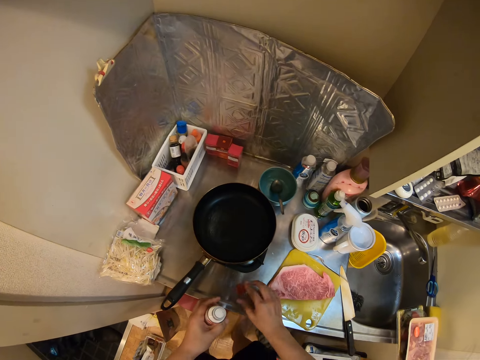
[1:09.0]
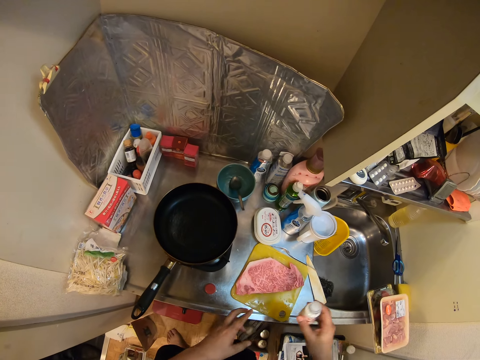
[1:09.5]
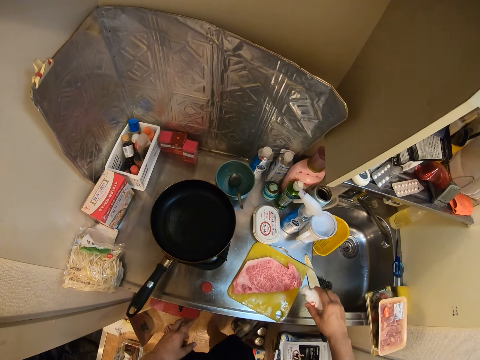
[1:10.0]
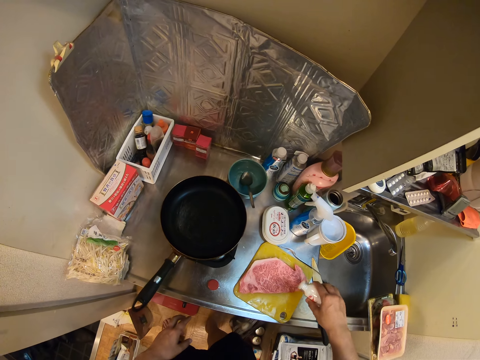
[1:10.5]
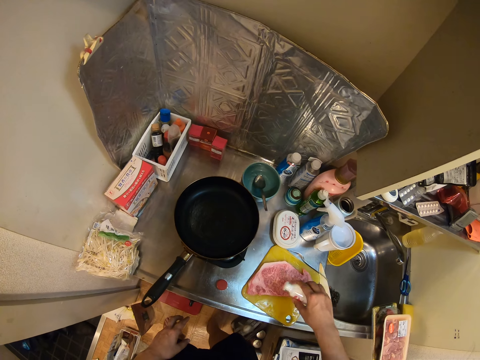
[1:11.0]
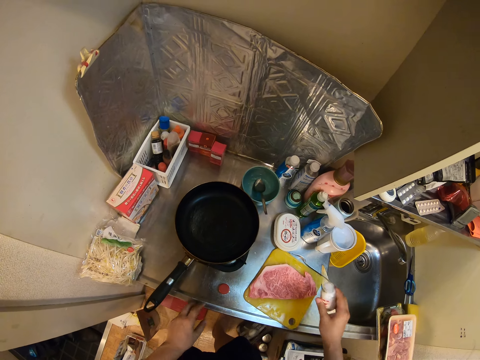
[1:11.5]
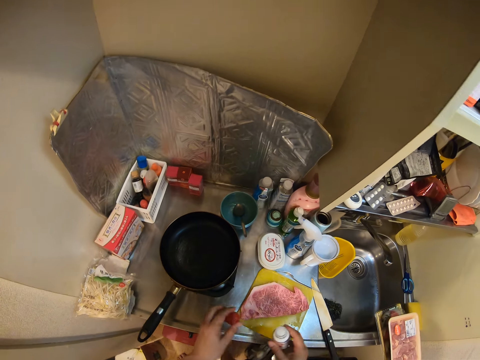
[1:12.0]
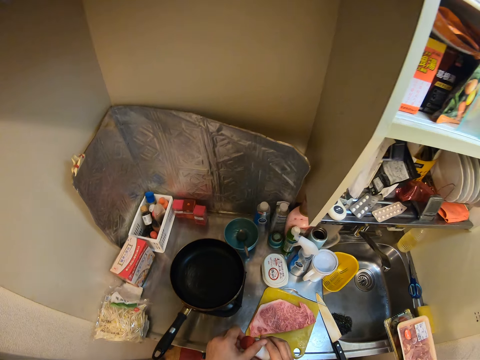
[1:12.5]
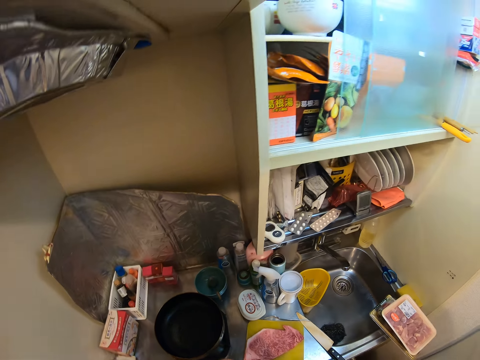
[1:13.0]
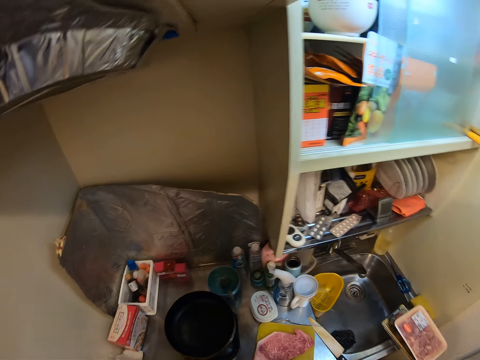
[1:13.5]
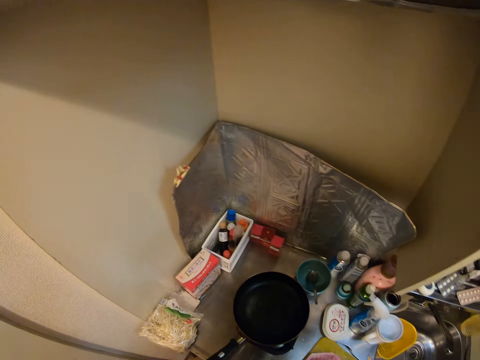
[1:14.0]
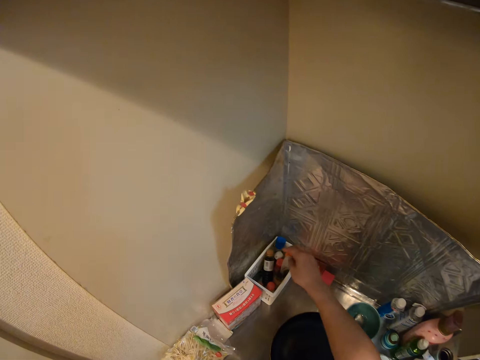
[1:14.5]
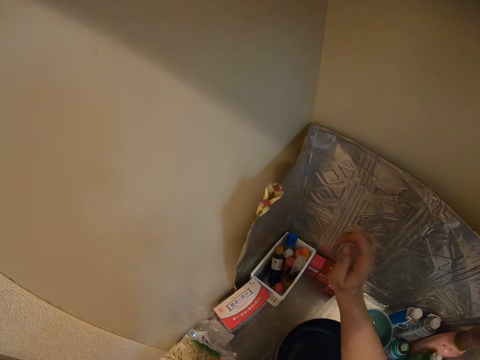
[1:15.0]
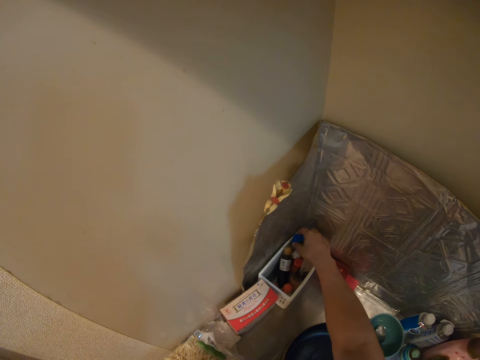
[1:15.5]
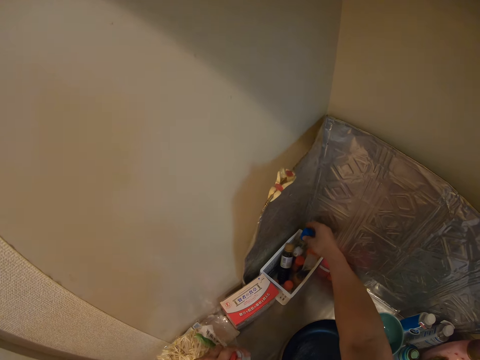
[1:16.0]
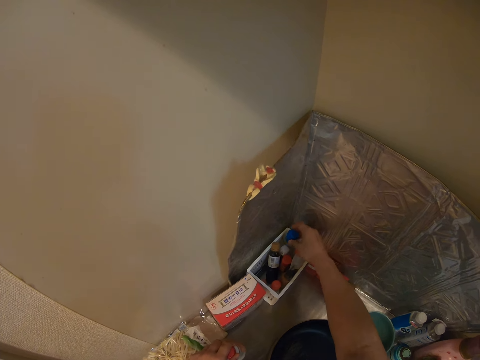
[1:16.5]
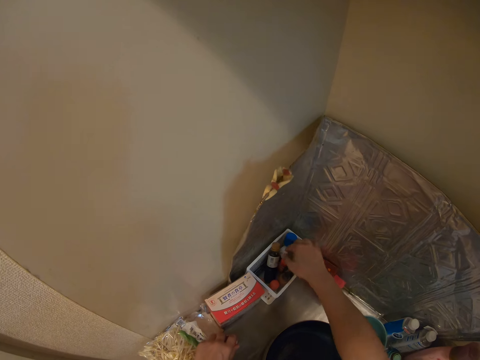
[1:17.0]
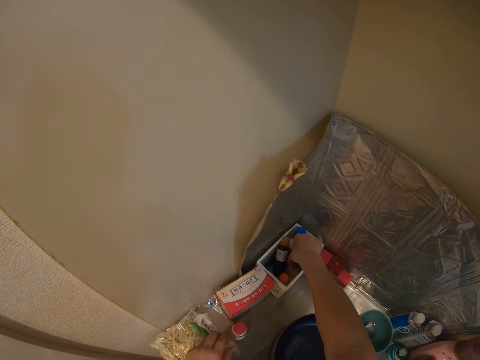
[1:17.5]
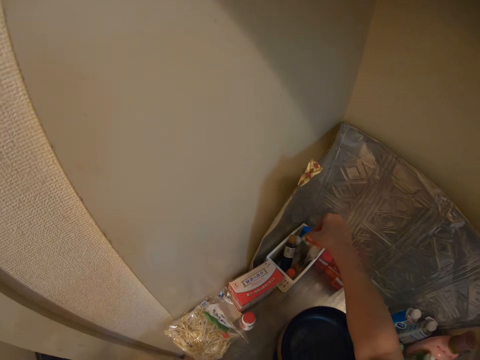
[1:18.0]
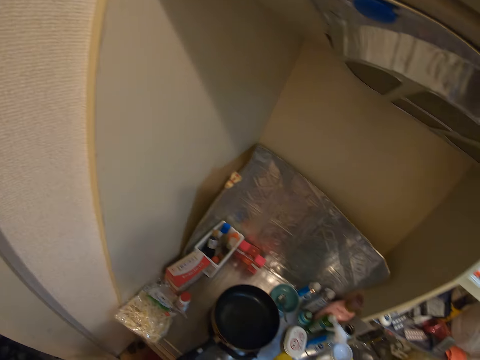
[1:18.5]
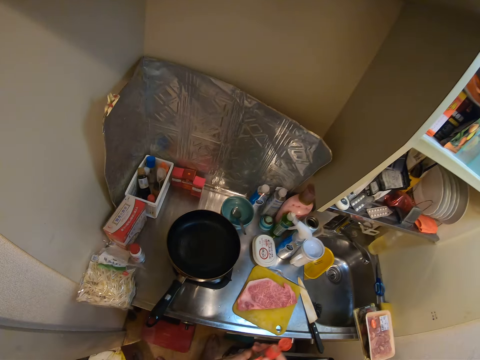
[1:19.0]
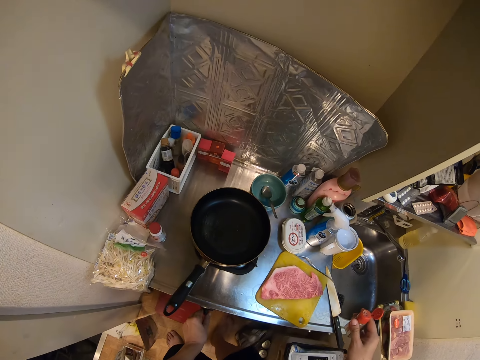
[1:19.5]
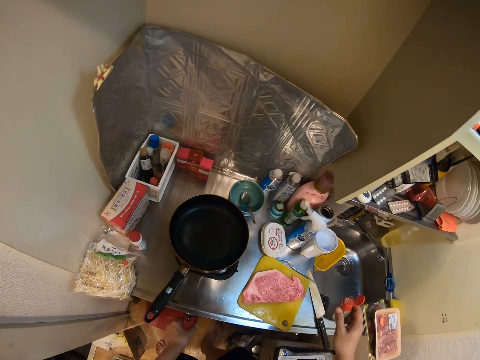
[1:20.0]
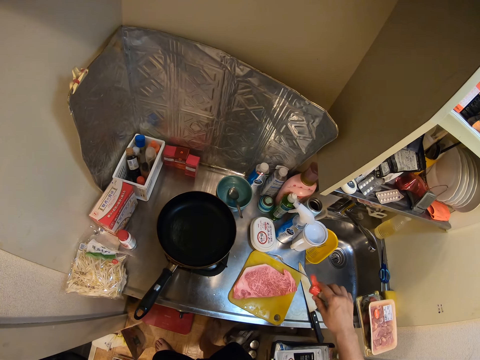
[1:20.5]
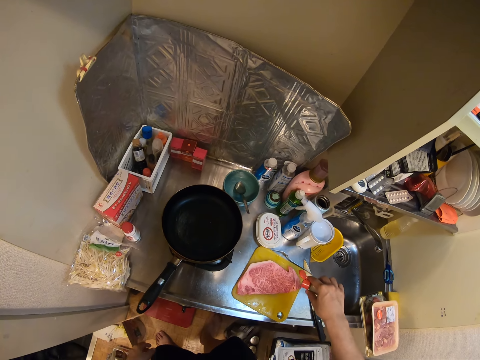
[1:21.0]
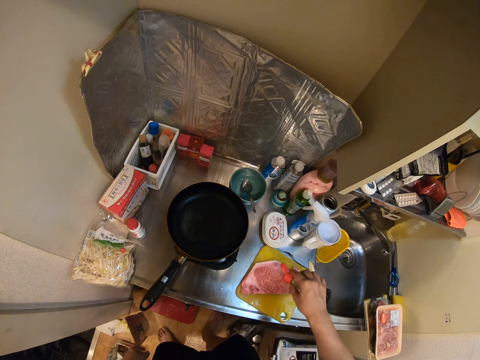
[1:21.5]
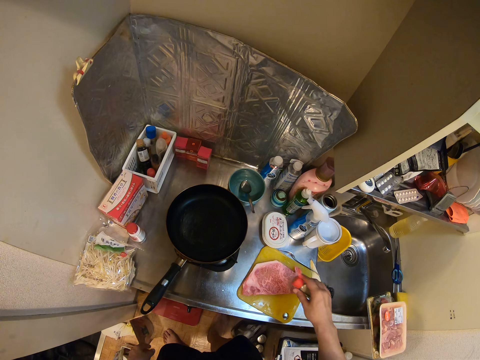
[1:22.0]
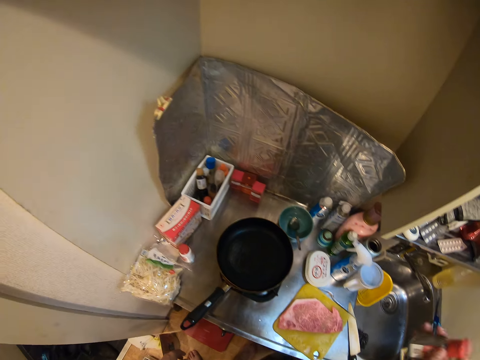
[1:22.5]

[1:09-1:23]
The camera wearer puts the bottle cap on the sink. They pour seasoning from the bottle onto the meat. They pick up the bottle cap from the sink and cover the bottle with its cap. They put the bottle in the container. They touch bottles in the container. They pick up another bottle from the container. They open the bottle lid. They pour seasoning from the bottle onto the meat.

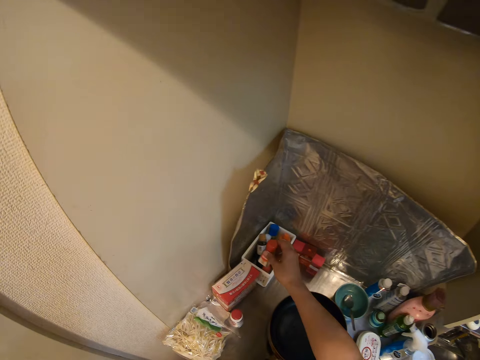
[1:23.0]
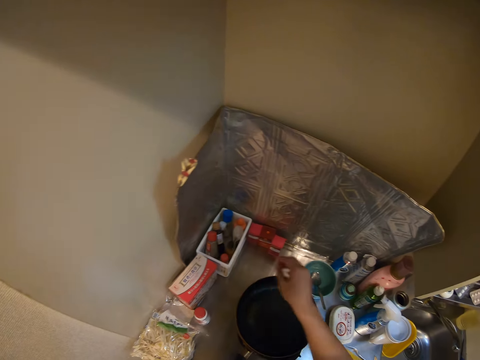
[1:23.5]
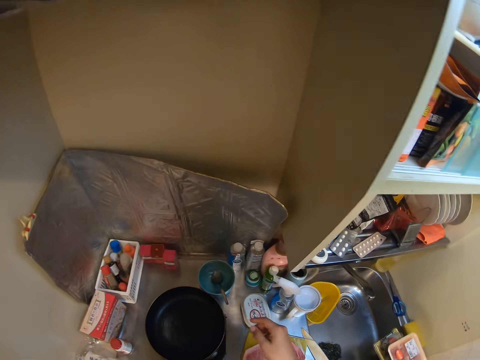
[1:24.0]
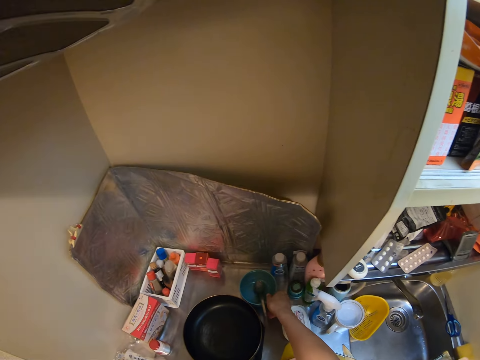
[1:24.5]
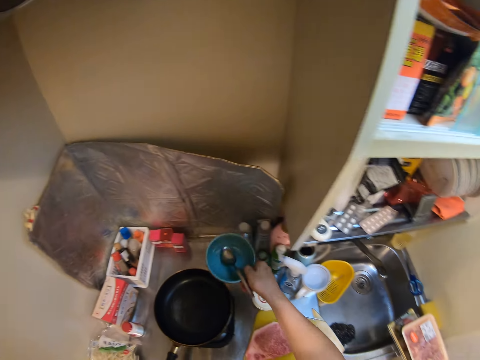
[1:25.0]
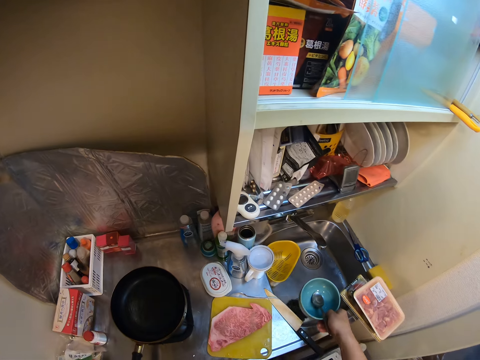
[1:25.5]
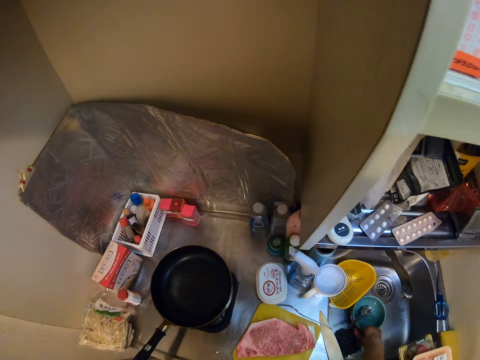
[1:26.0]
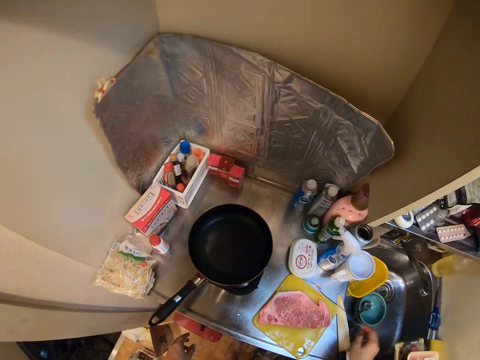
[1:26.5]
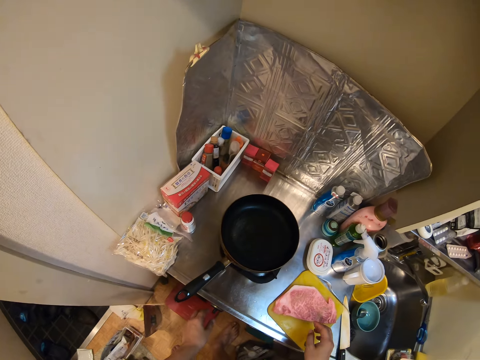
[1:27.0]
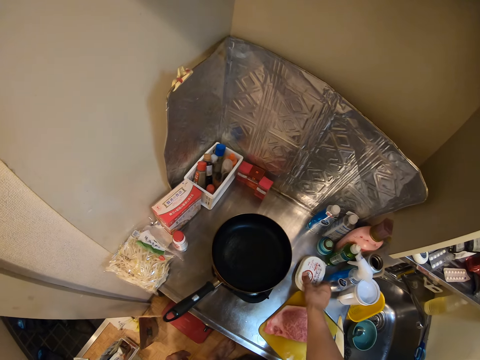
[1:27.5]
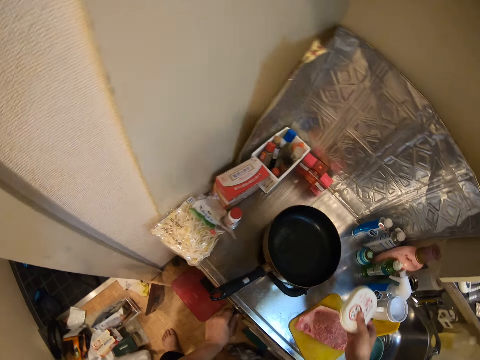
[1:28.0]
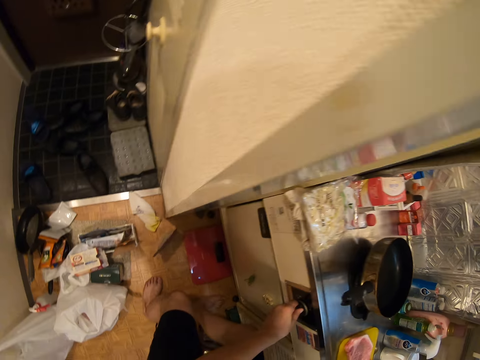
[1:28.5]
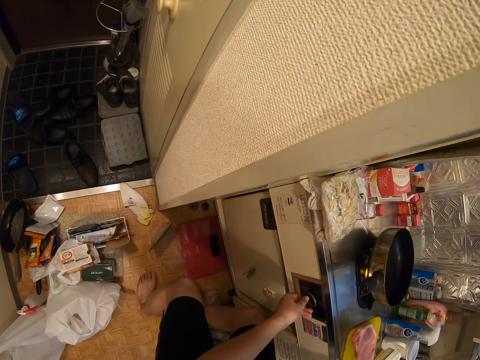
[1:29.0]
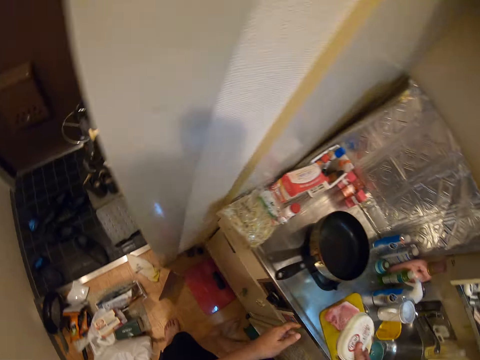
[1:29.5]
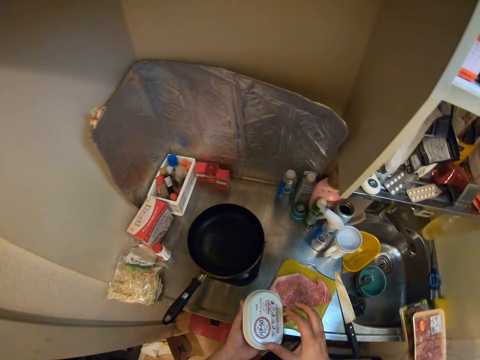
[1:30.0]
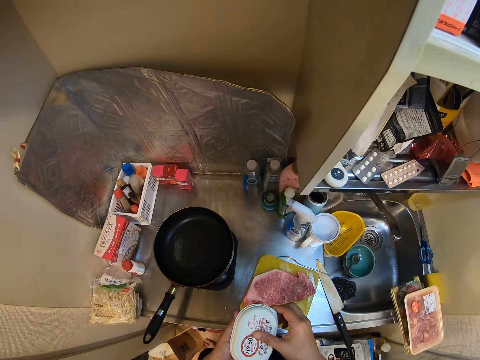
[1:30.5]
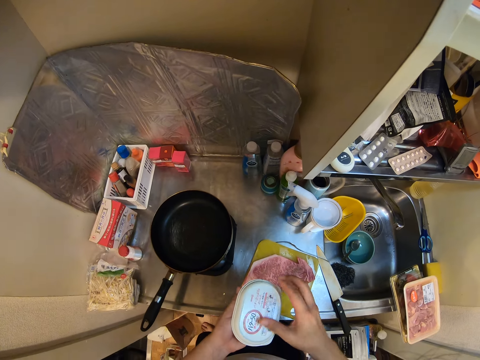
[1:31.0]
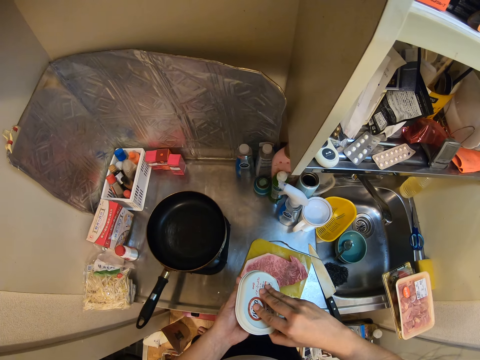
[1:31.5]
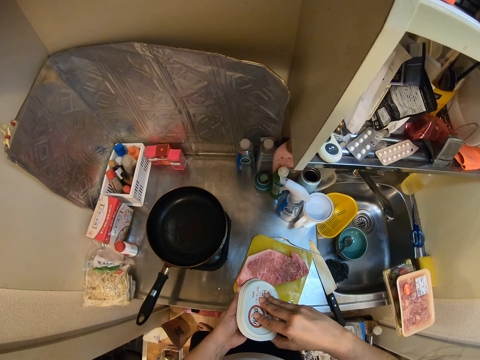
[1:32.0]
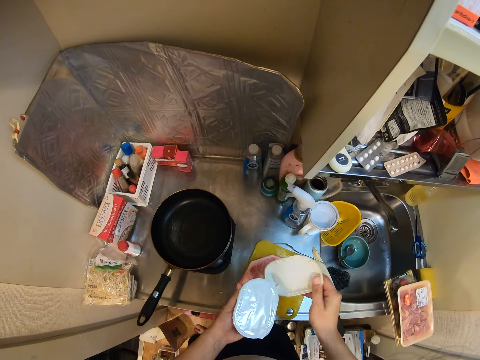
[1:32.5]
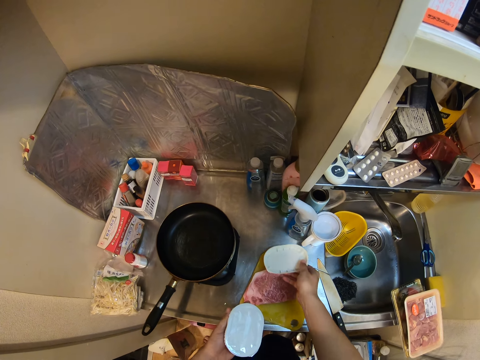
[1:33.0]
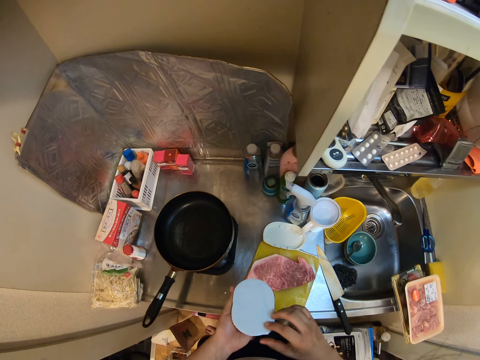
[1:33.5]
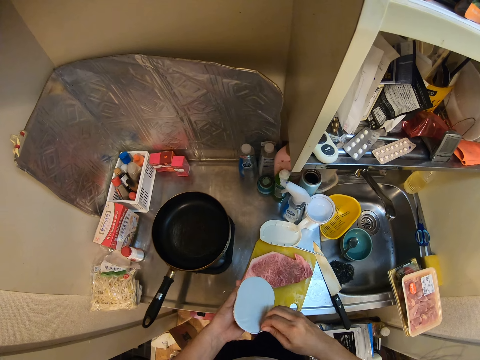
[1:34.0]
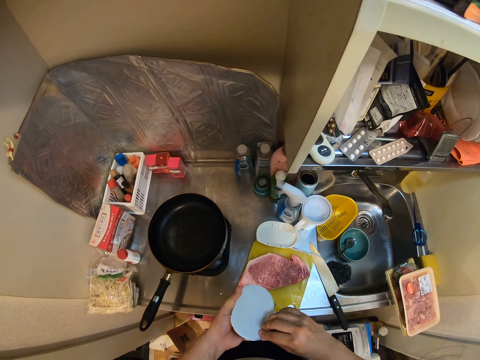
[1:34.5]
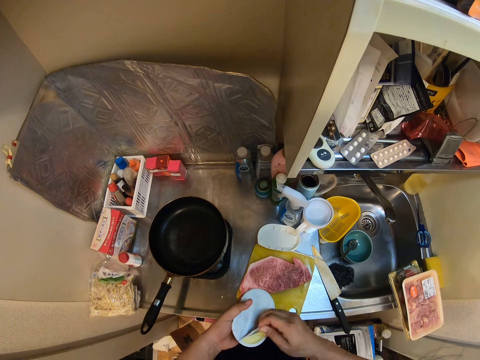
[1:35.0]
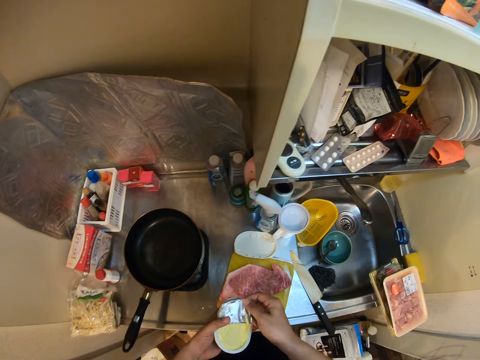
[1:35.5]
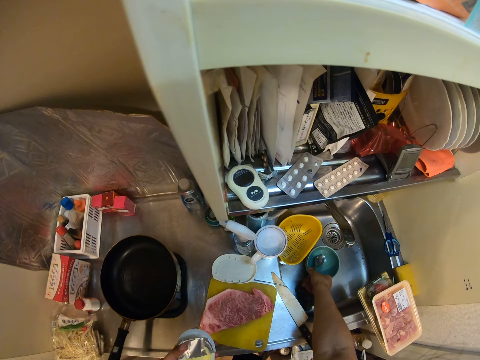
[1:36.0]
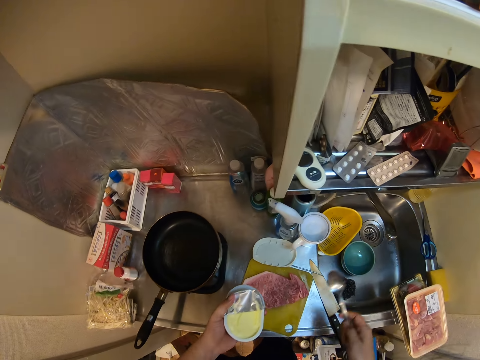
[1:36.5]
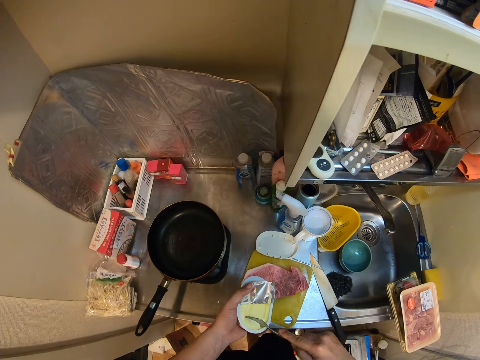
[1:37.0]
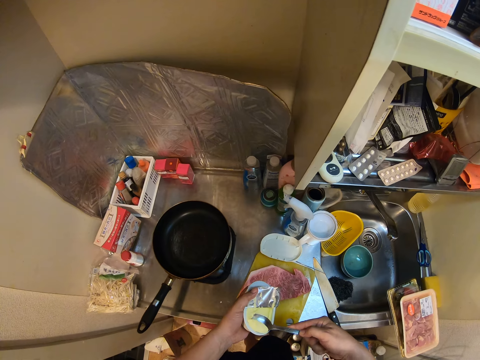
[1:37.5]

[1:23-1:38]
The camera wearer covers the bottle lid. They put the bottle in the container. They pick up the bowl from the kitchen sink and put the bowl in the sink. They pick up the plastic container from the kitchen sink. They turn on the gas cooker. They open the plastic container lid. They put the lid on the kitchen sink. They open the container seal. They pick up a spoon from the bowl in the sink. They take butter from the container.
